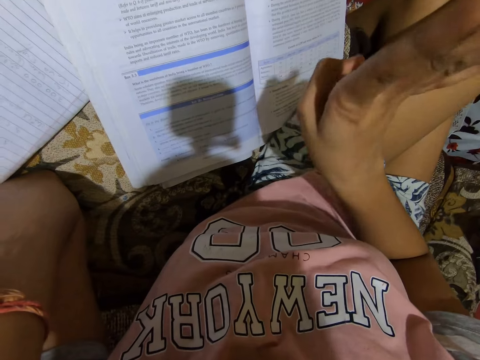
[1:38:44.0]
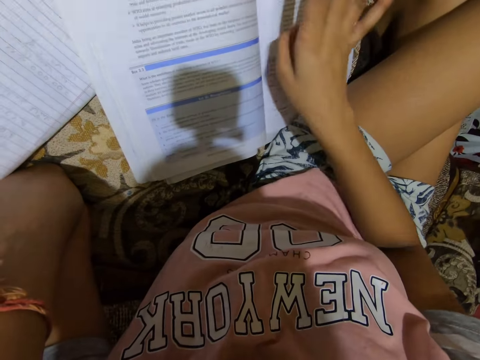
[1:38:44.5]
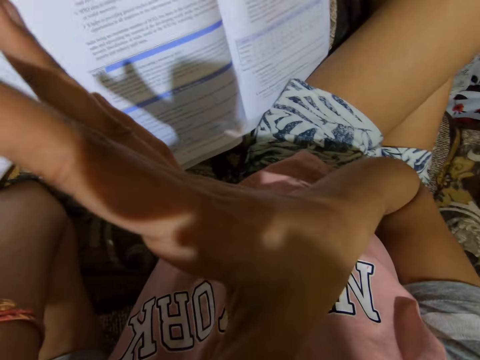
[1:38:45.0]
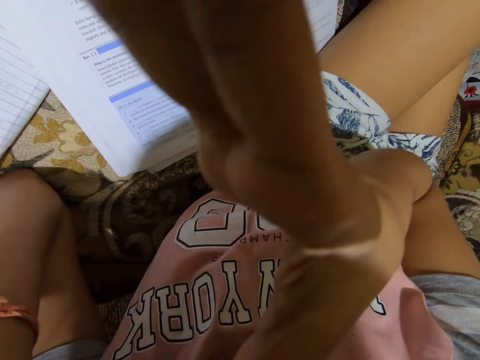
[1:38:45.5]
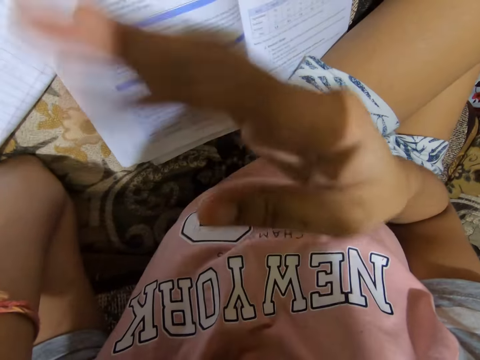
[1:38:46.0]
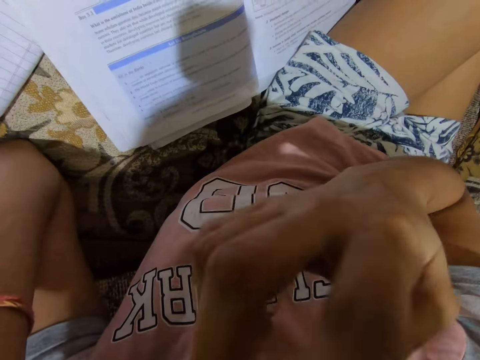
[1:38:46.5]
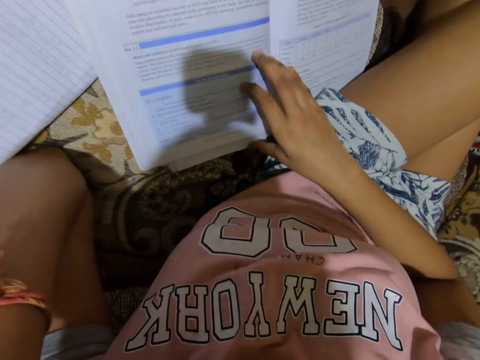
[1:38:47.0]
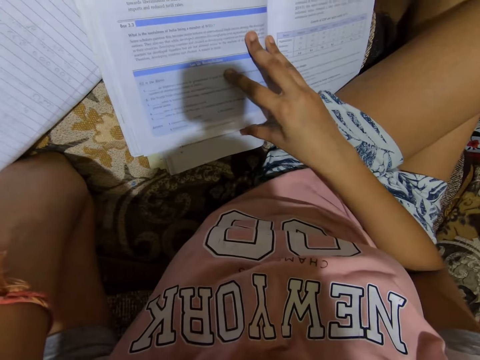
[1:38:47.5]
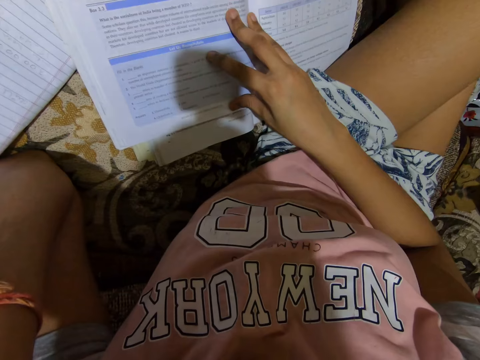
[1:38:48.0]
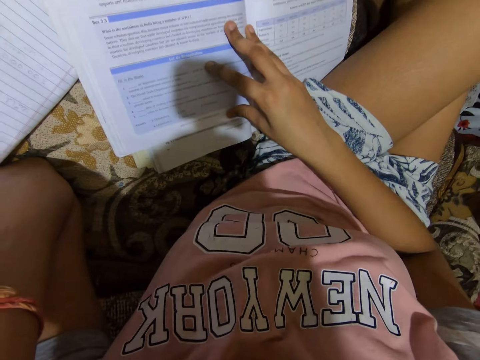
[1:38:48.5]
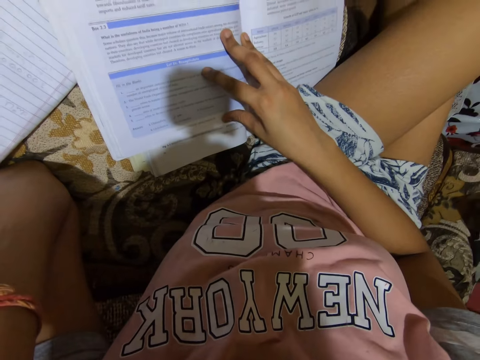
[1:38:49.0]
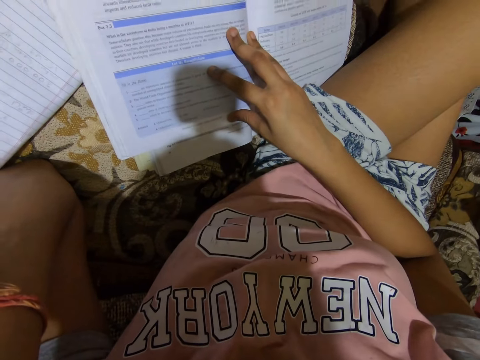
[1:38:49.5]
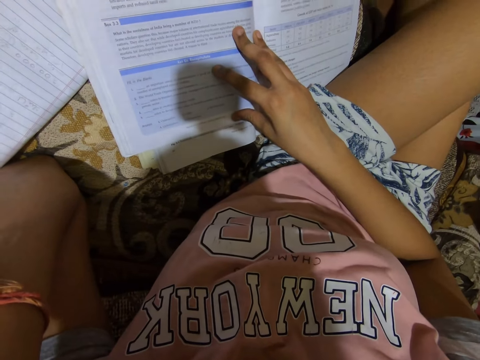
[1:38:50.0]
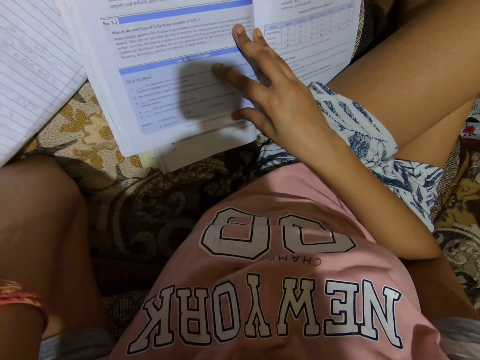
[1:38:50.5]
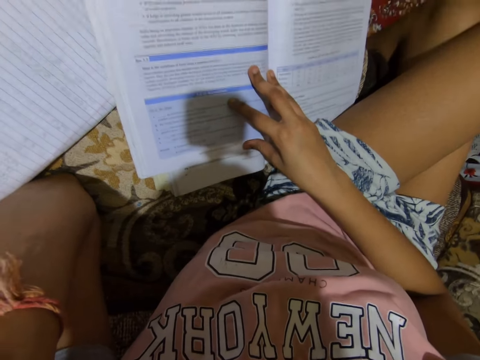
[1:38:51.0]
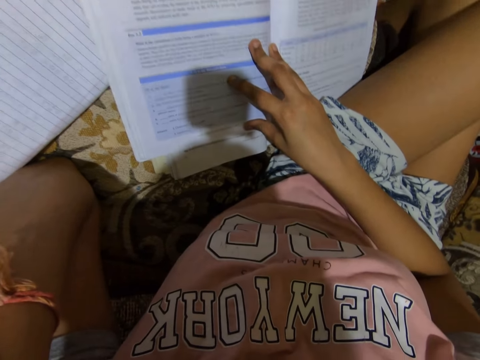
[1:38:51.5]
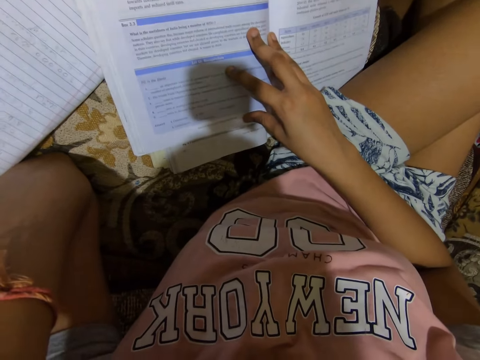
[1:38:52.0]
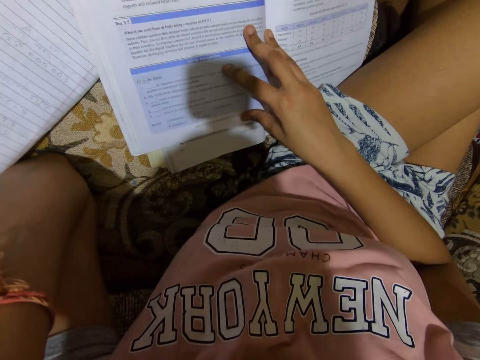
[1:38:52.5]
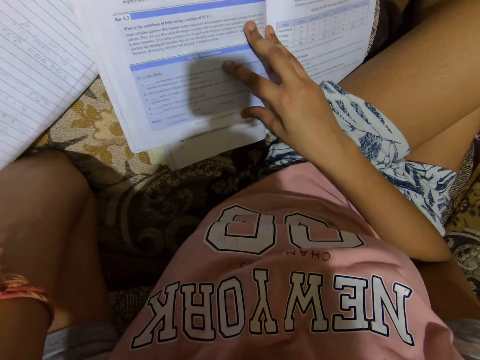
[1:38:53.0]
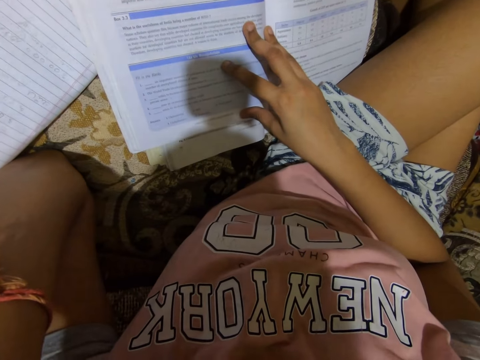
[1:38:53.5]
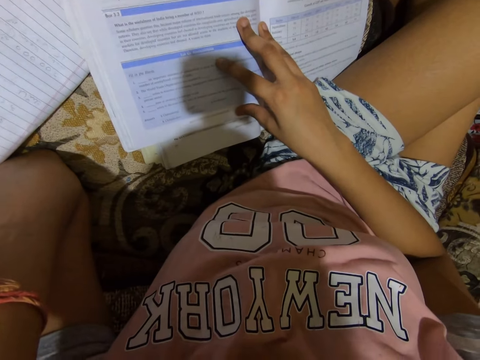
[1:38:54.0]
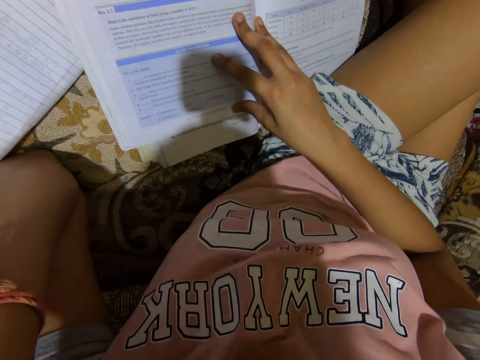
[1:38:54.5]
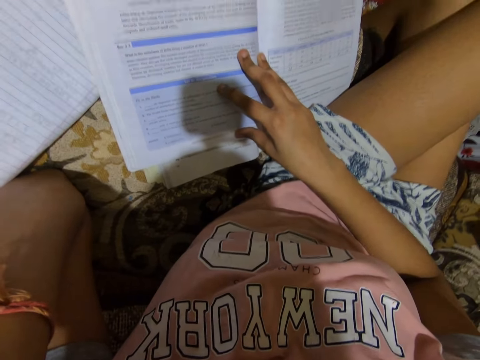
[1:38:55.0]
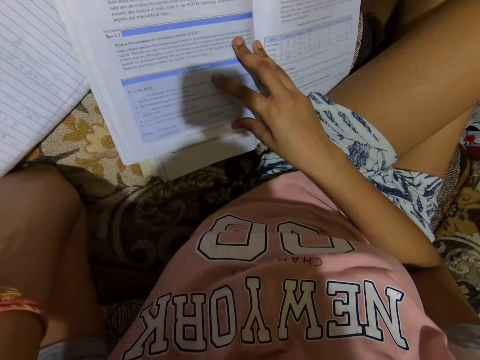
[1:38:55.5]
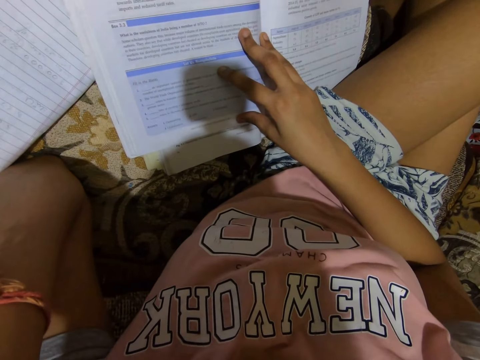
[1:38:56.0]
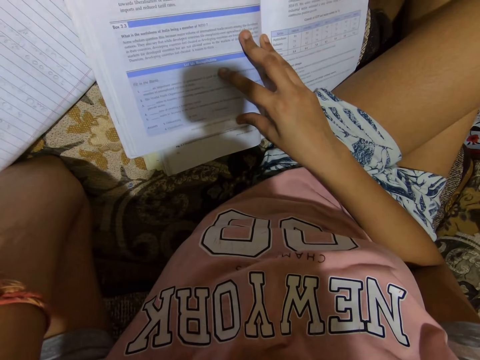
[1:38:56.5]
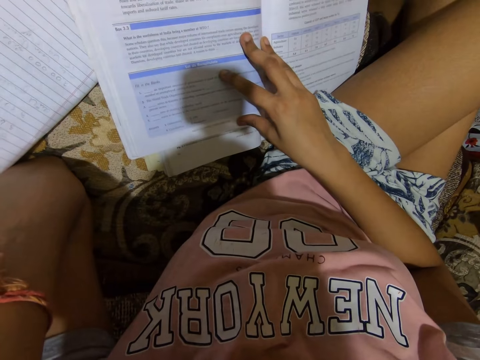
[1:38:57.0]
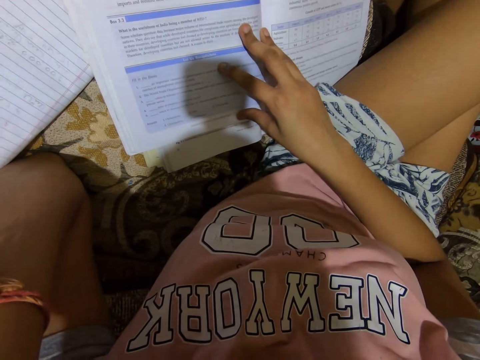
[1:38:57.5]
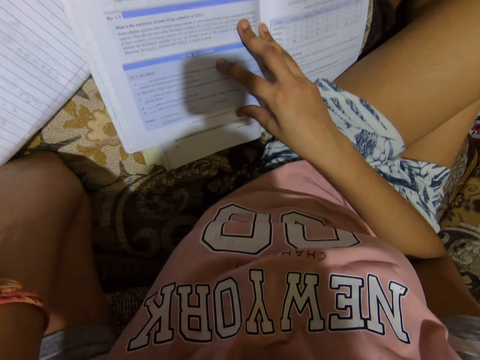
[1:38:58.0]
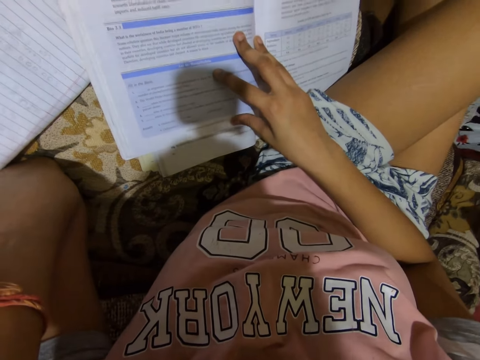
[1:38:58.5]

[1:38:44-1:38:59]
The camera wearer touches her face. She removes her hand from her face. She places her right hand on the textbook. She reads loud from the book.

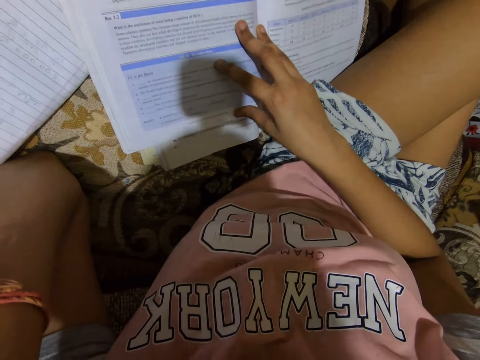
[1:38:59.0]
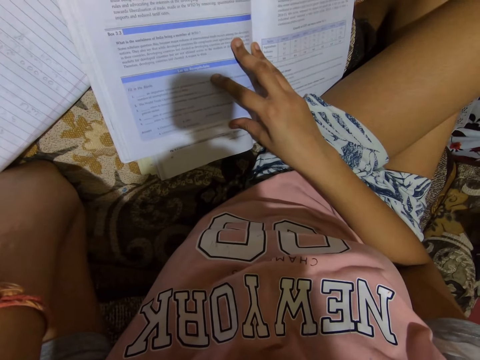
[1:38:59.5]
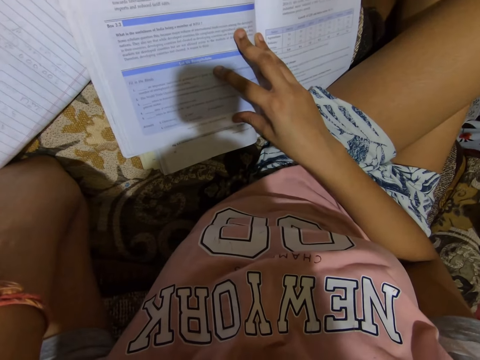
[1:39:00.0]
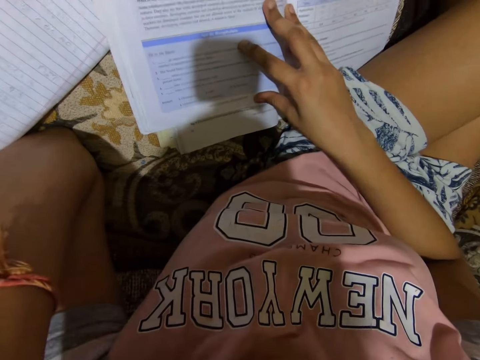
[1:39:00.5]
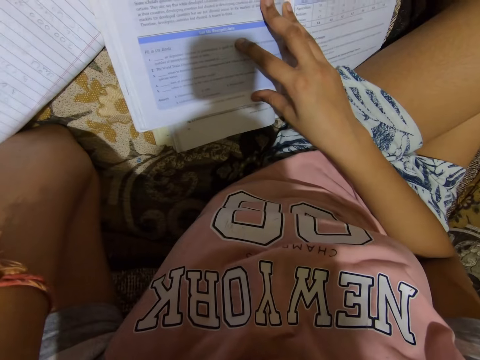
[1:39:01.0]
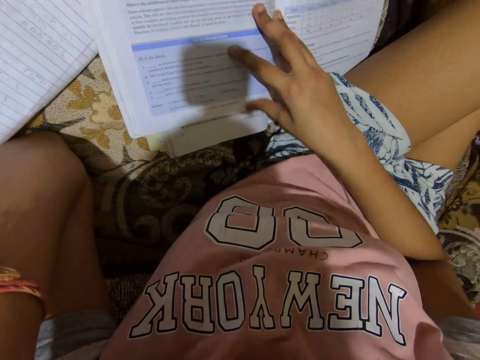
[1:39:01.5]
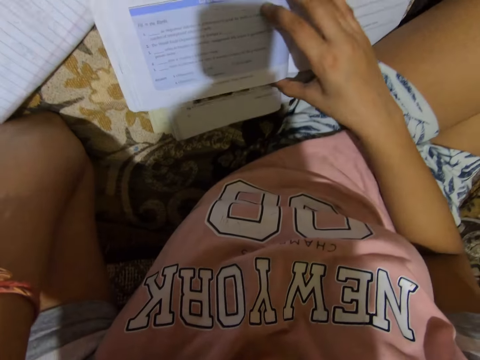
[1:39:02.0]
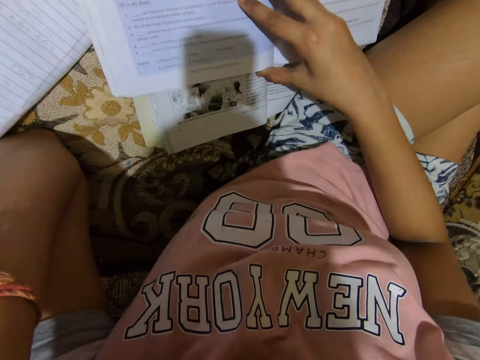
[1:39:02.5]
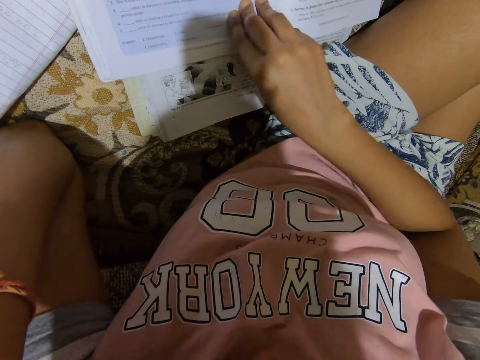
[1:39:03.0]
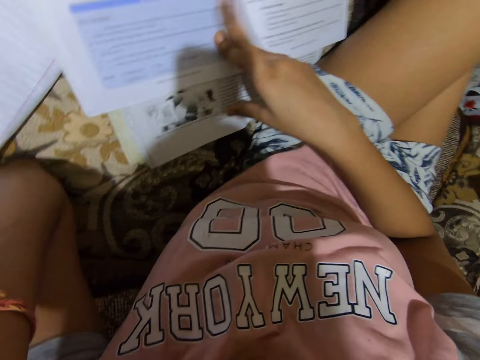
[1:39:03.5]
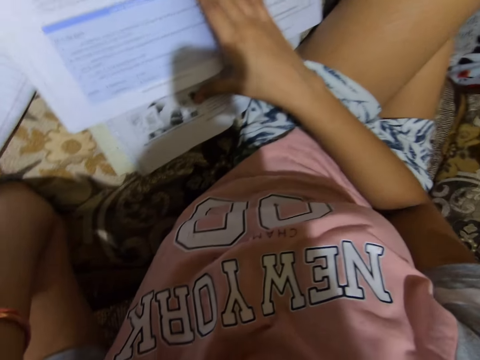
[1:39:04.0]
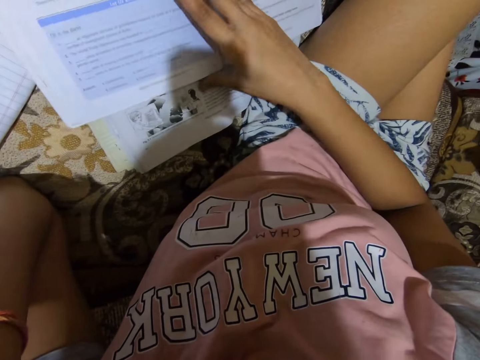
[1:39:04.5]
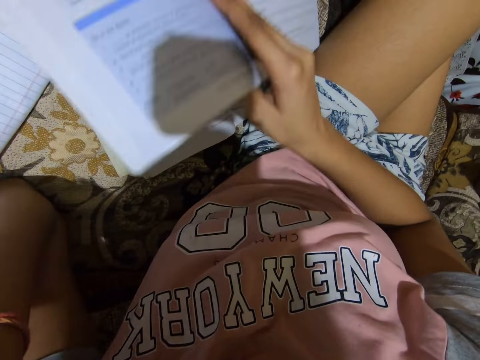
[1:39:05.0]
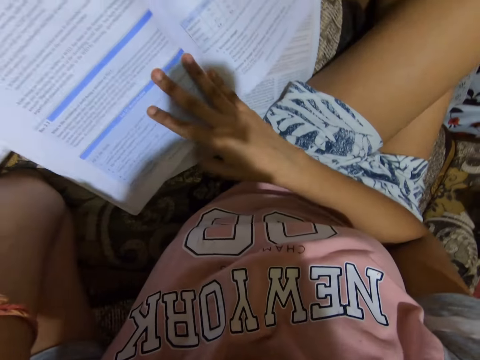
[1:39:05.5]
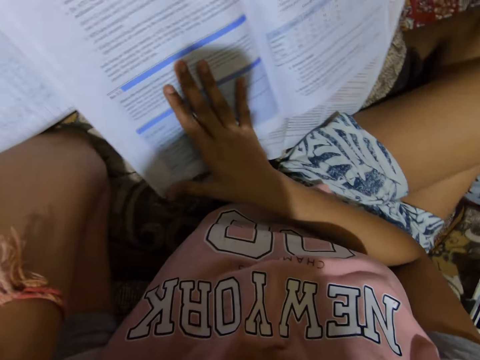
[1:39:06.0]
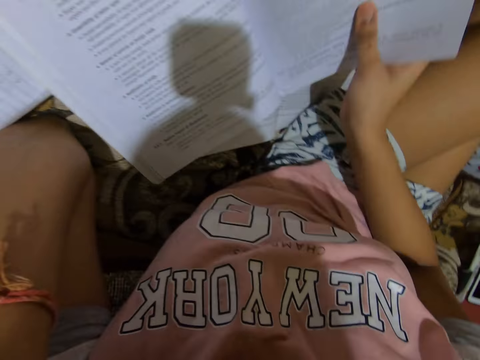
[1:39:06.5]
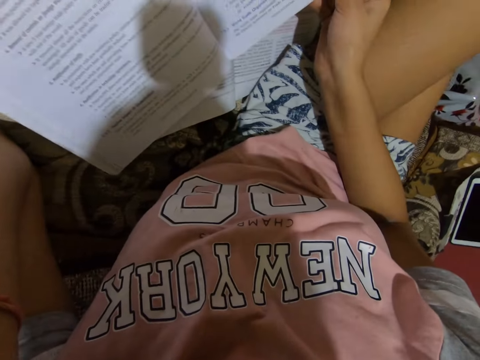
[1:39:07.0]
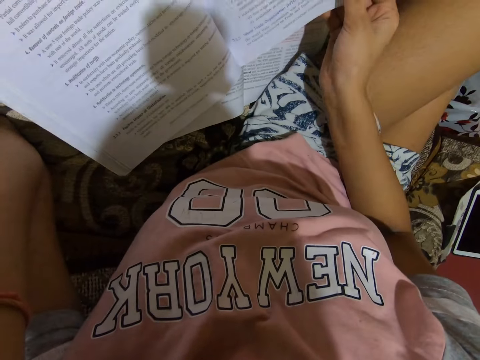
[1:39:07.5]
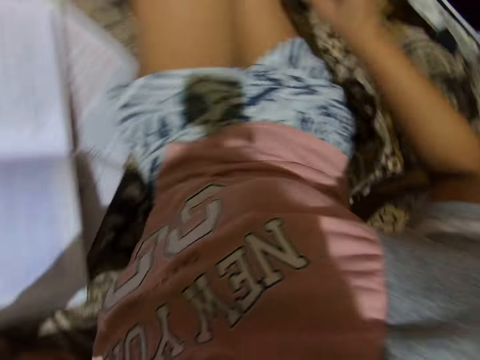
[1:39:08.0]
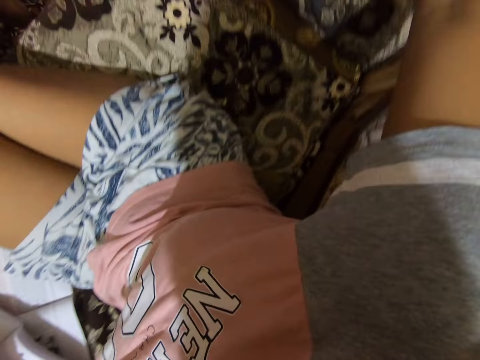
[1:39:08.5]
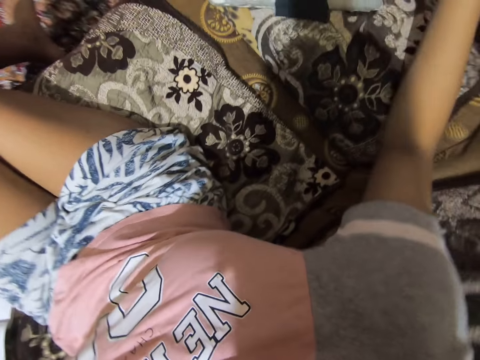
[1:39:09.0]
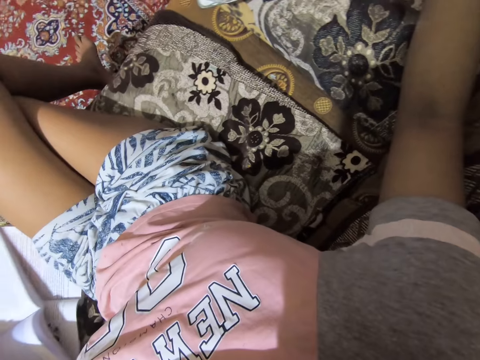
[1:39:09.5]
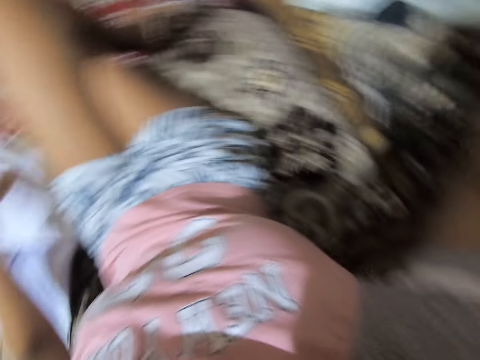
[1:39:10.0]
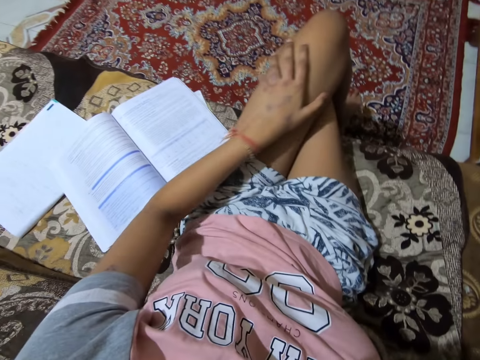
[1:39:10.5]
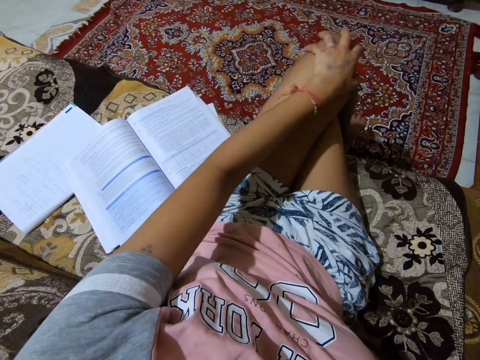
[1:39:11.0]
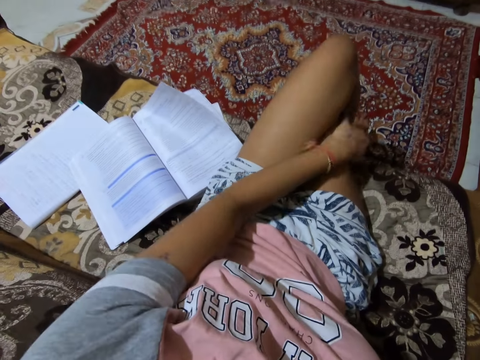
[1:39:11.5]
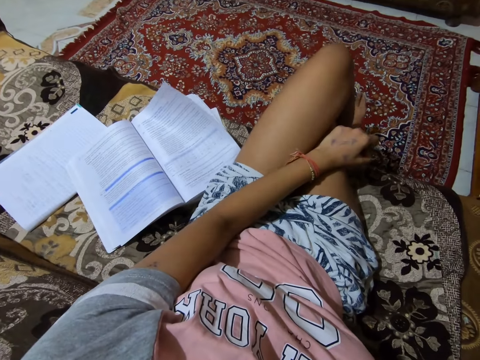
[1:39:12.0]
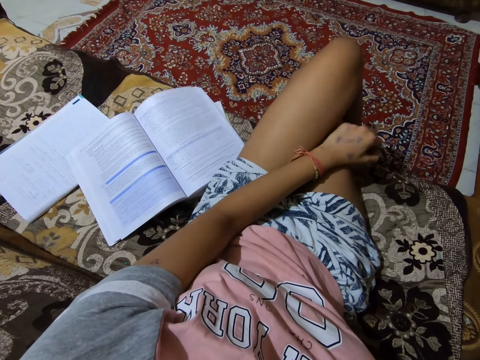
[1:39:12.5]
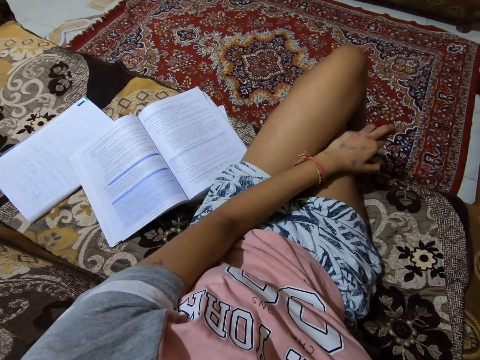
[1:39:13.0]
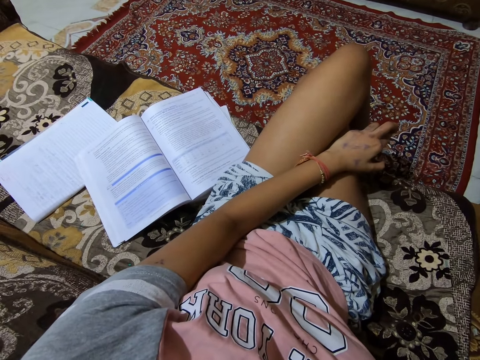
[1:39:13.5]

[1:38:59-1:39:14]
The camera wearer moves the textbook on a couch. She flips a leaf page of the textbook. She removes her right hand from the textbook and stops for a while. She puts her hand on her lap.
